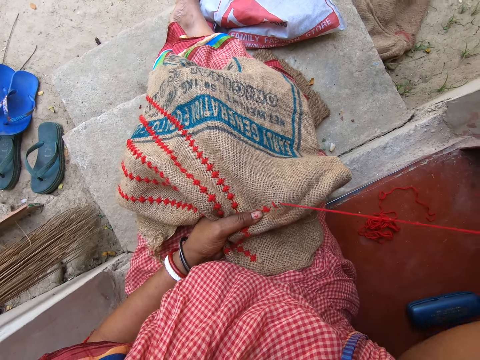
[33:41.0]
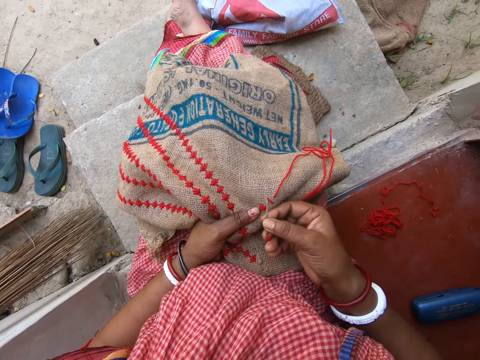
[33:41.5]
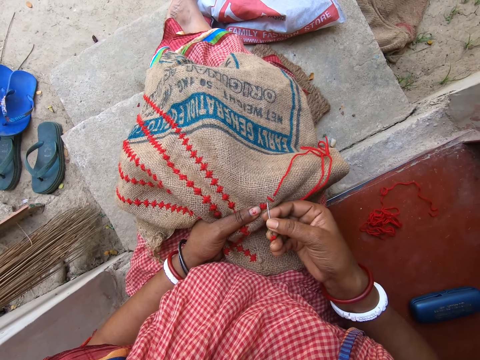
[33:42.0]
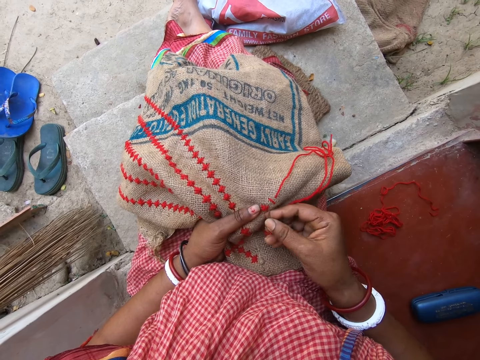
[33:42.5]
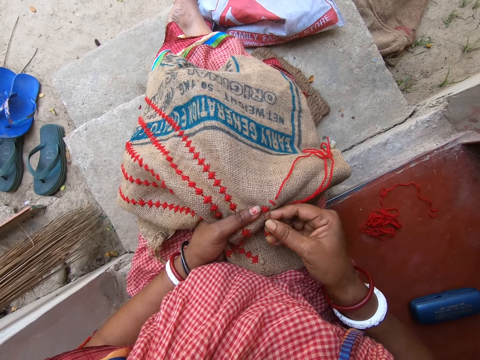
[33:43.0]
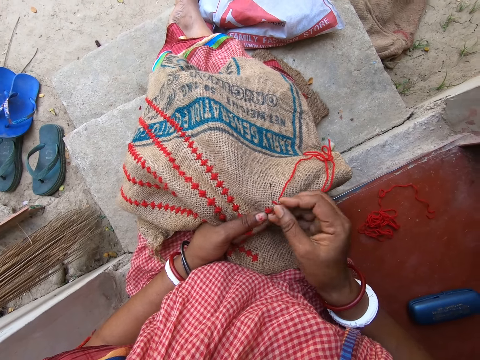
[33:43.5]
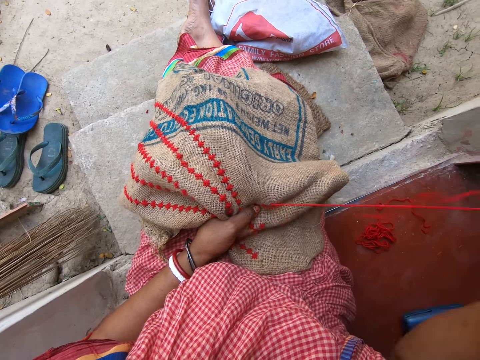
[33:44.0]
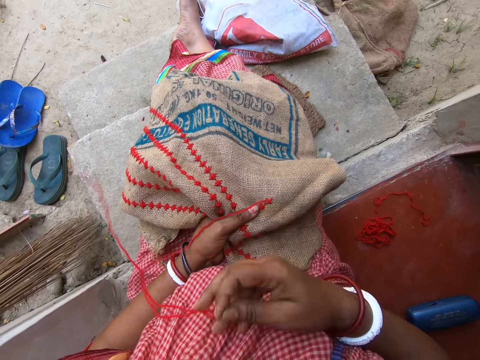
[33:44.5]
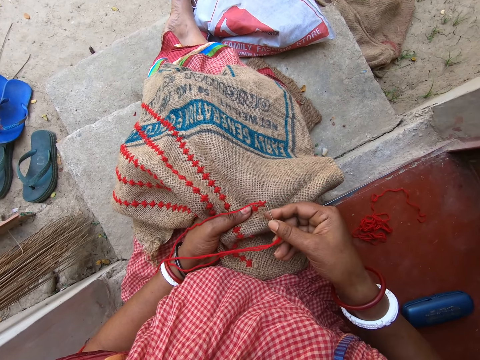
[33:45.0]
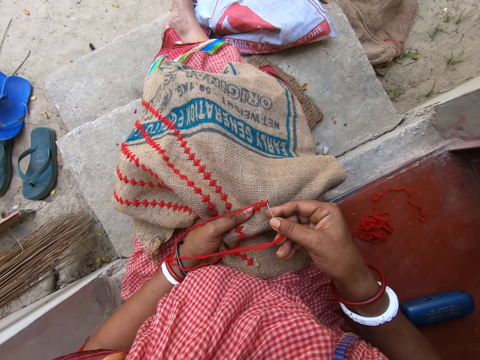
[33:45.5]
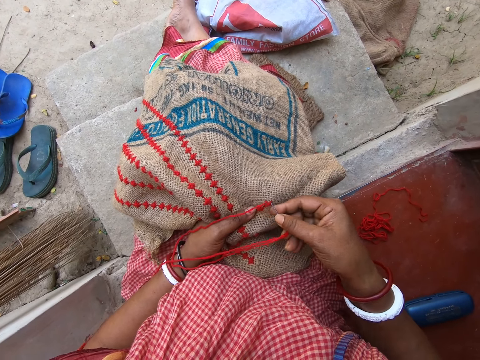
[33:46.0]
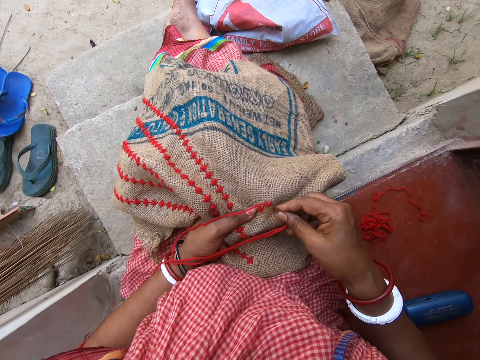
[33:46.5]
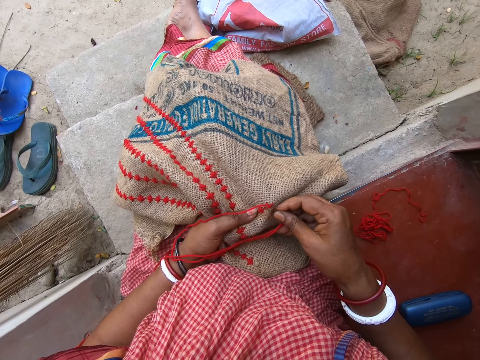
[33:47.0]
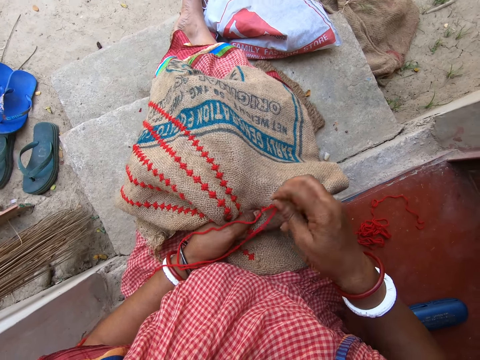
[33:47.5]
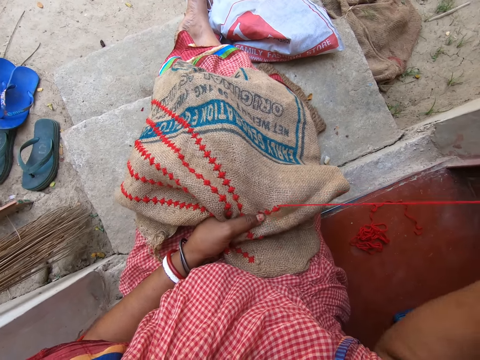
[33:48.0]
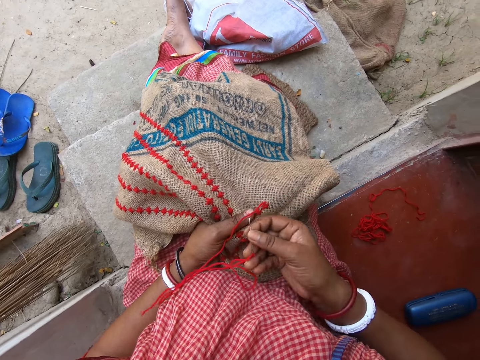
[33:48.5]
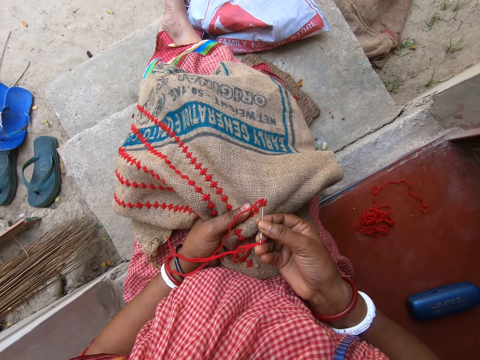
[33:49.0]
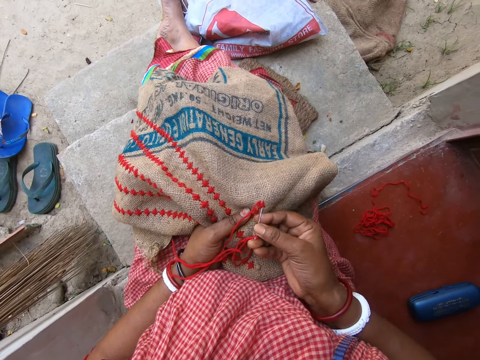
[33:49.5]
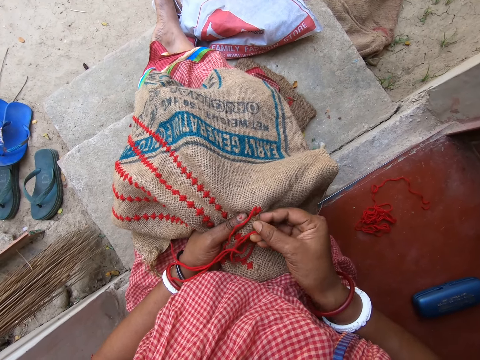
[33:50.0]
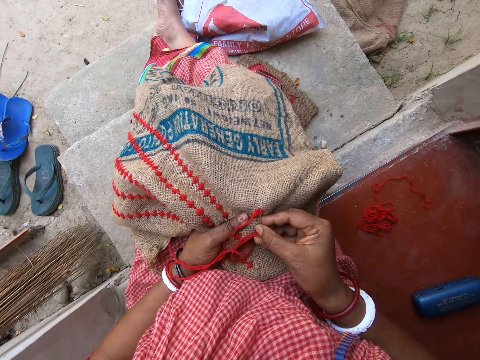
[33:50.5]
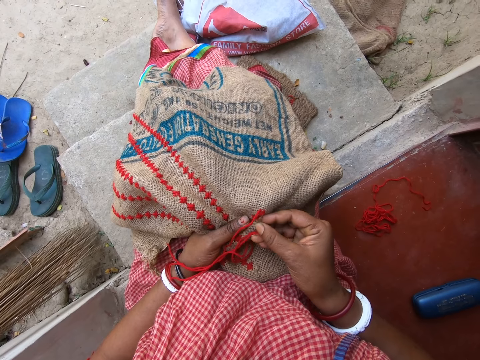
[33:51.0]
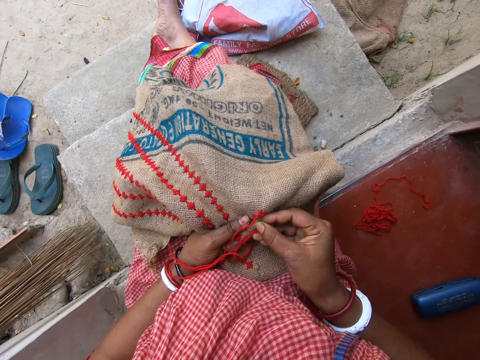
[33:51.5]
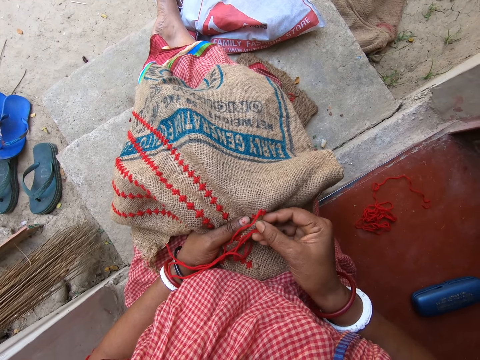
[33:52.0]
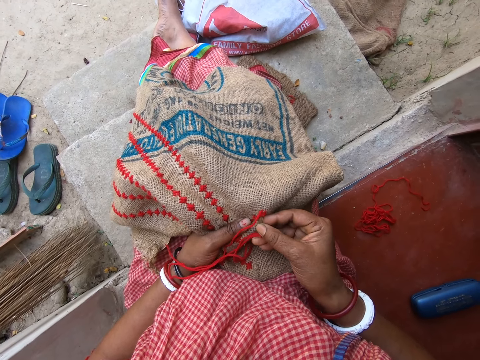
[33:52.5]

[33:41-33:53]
The camera wearer pulls the thread. They sew the garment. They pull the thread. They sew the garment. They pull the thread. They sew the garment.

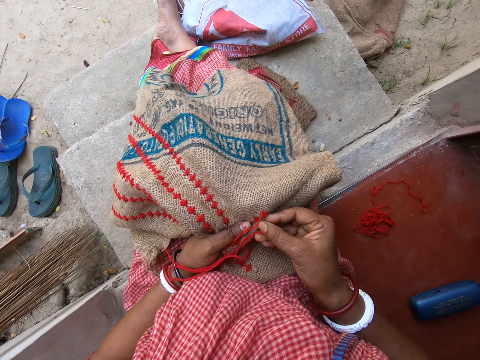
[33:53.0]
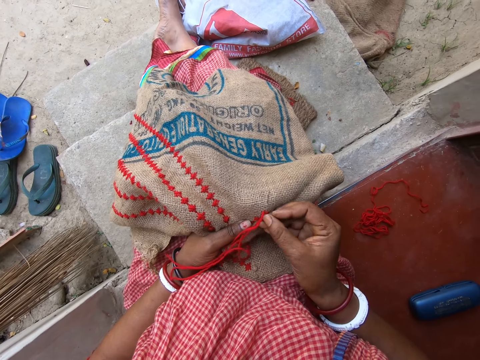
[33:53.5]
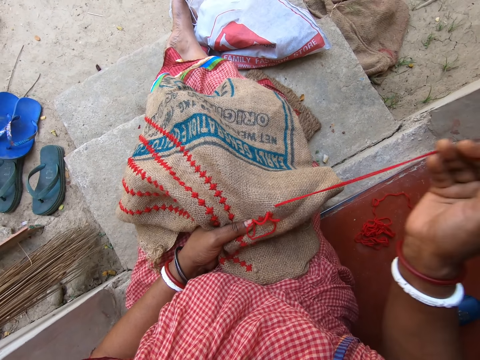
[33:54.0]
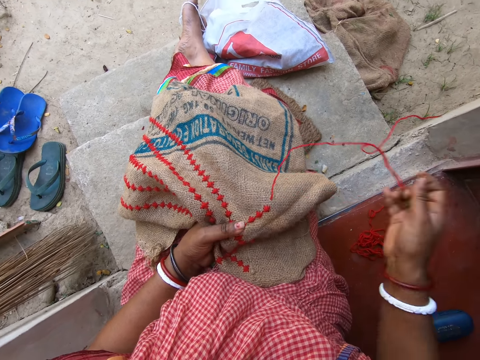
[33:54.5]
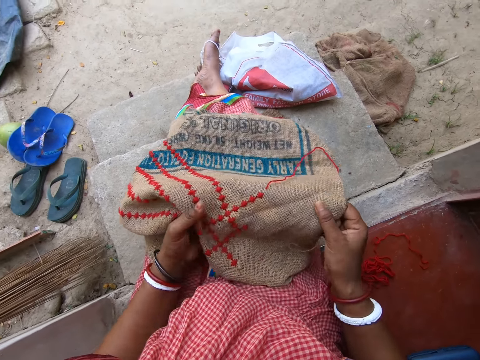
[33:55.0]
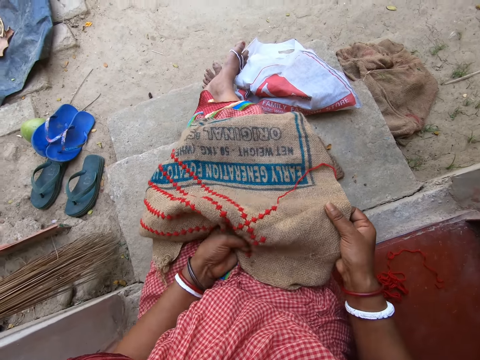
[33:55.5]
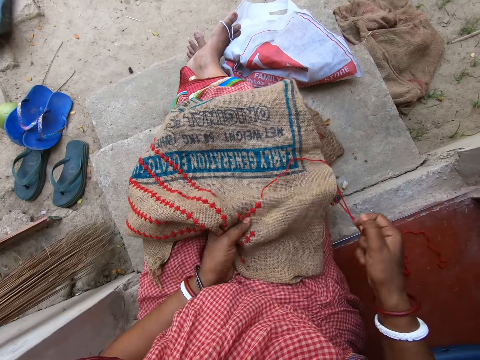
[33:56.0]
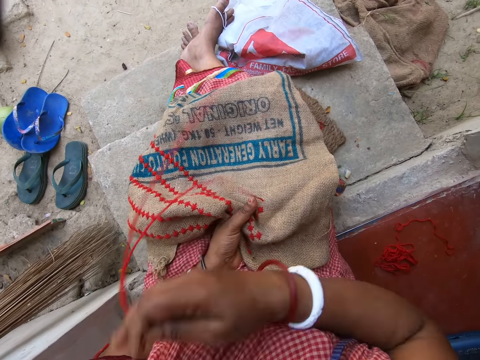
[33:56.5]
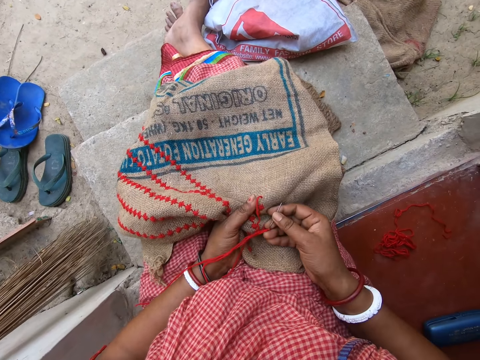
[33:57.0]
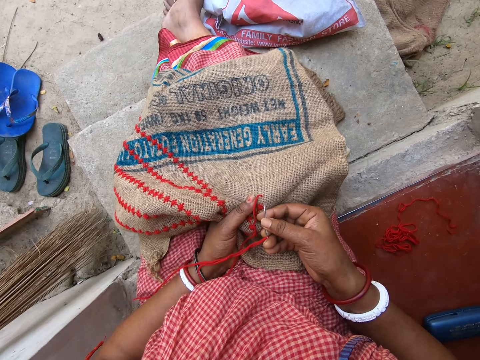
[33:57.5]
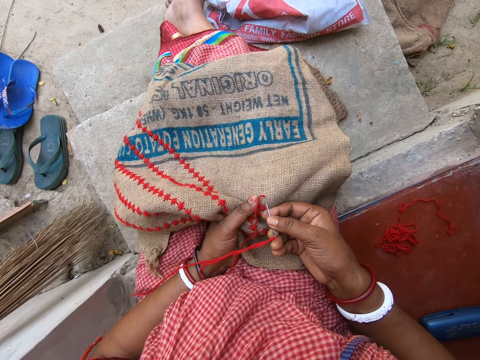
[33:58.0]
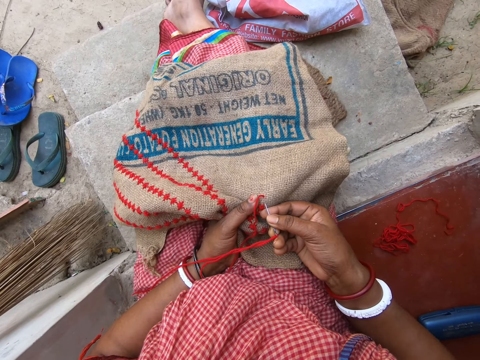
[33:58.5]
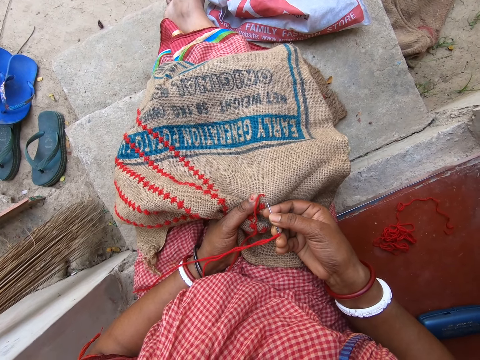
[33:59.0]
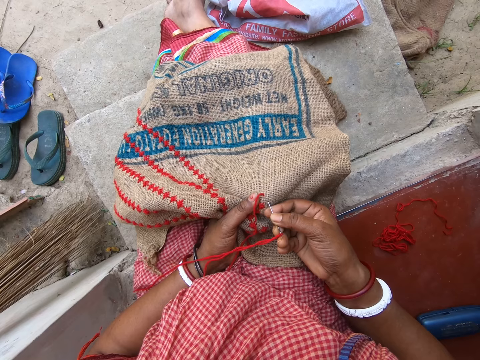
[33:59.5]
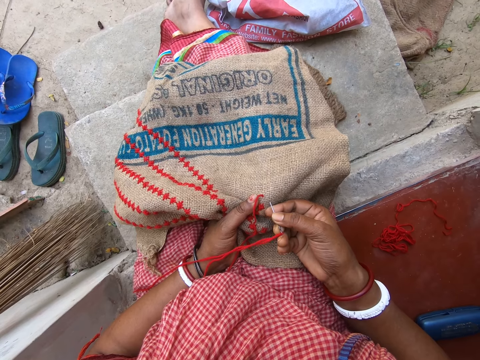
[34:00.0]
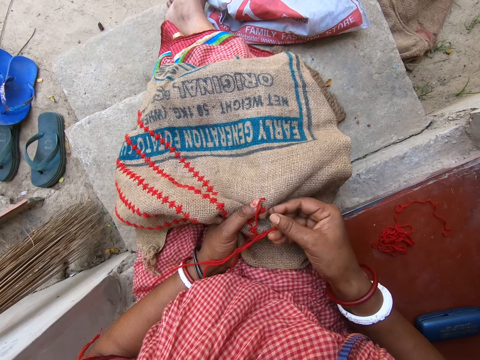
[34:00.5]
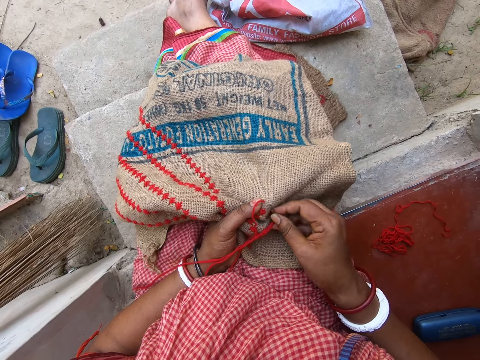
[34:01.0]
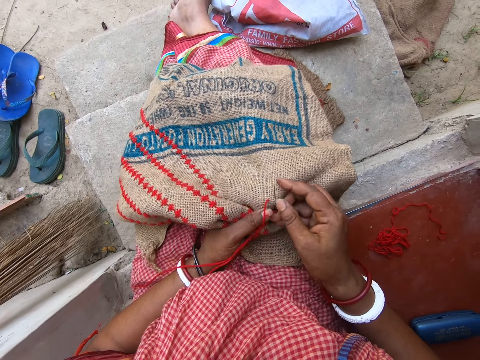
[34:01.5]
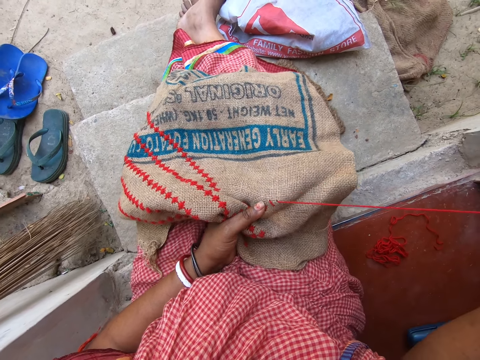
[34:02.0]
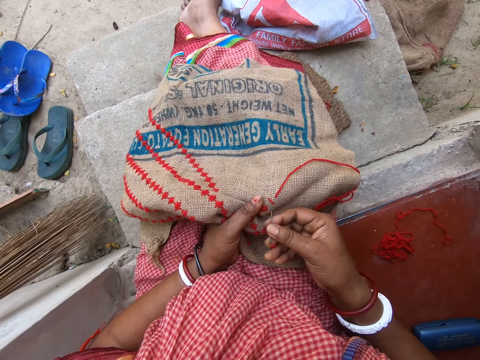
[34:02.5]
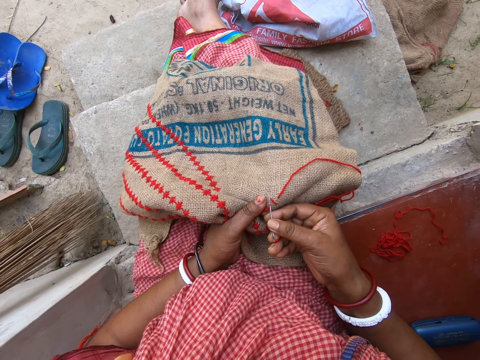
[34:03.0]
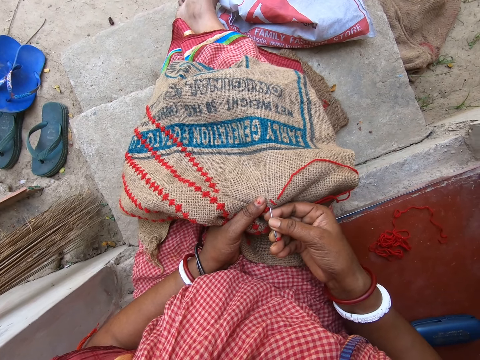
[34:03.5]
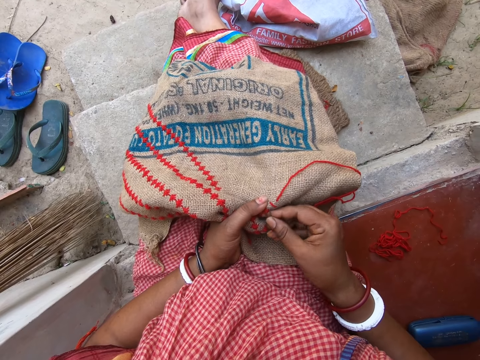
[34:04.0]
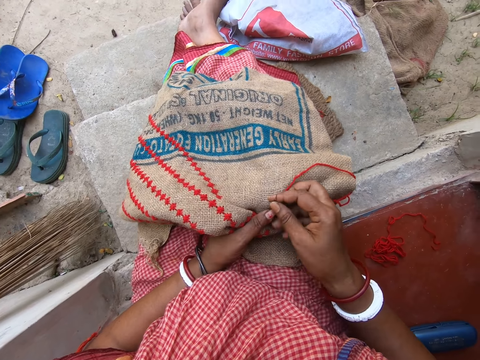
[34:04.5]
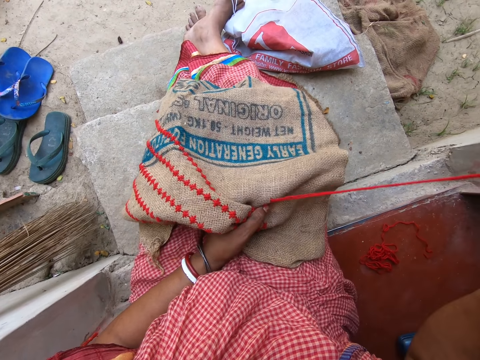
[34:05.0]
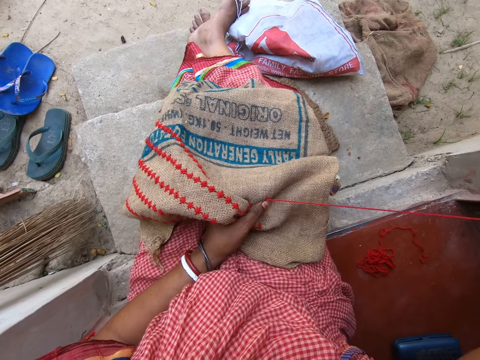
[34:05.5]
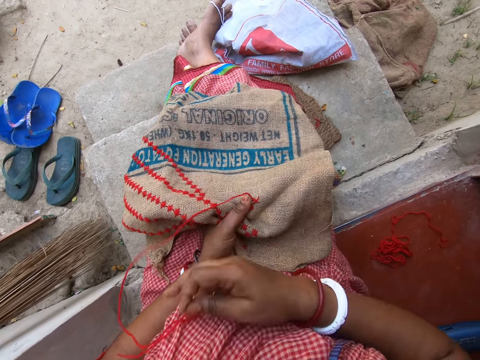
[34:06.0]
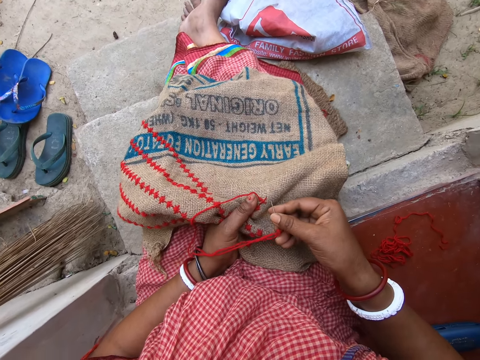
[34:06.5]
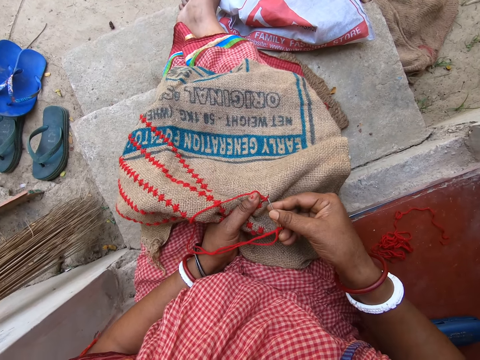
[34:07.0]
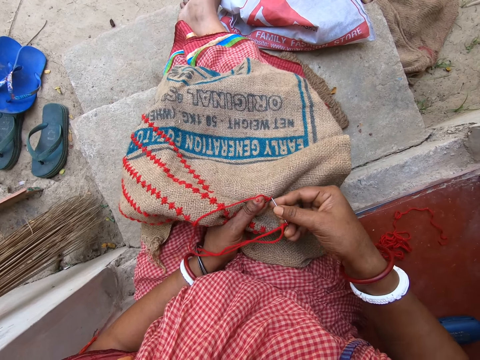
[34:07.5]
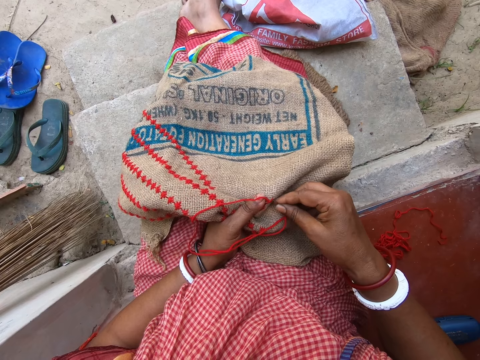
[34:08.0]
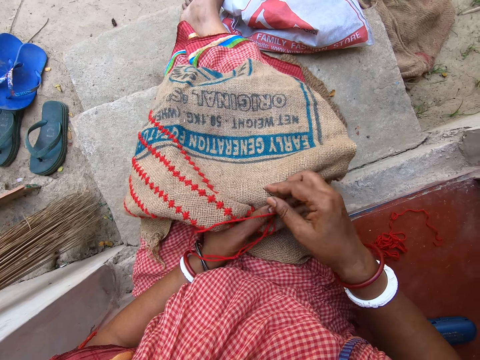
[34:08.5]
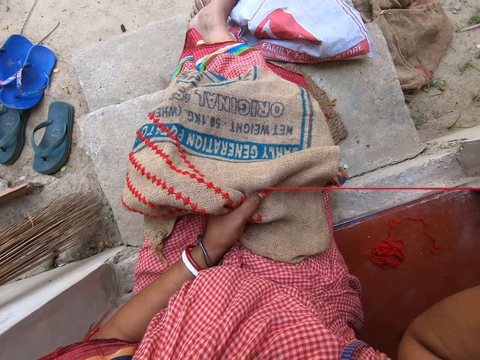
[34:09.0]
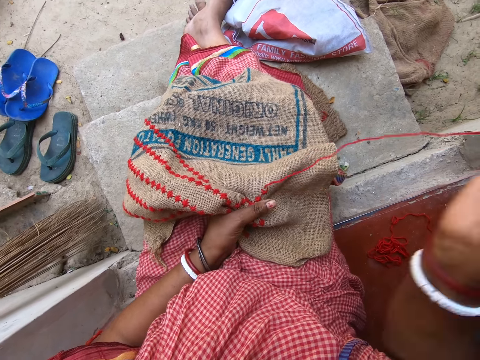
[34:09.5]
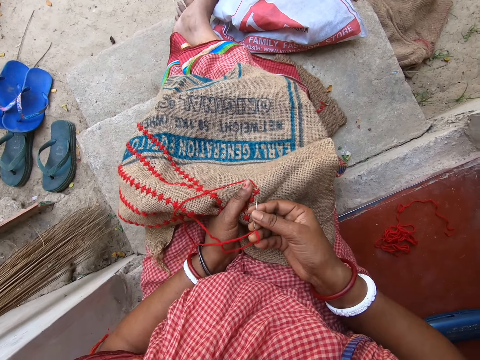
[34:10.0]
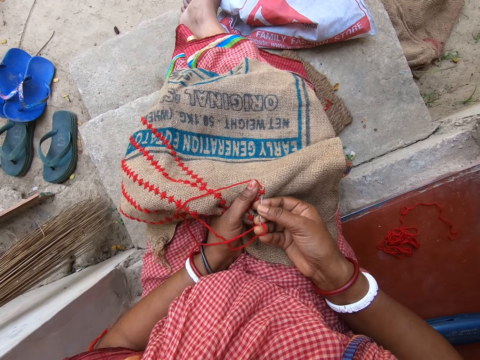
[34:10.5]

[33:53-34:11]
The camera wearer pulls the thread. She adjusts the cloth on her lap with both hands. She sews the garment. She pulls the thread. She sews the garment. She pulls the thread. She sews the garment. She pulls the thread.
